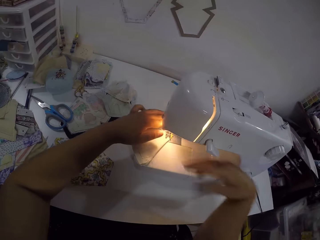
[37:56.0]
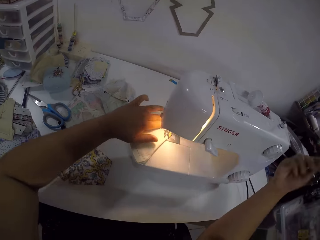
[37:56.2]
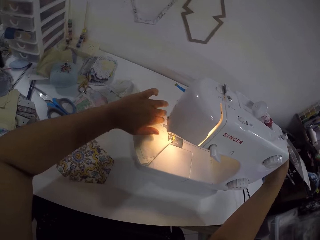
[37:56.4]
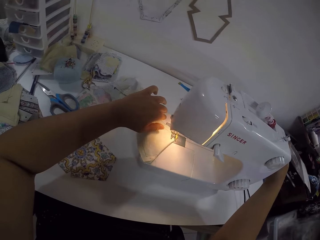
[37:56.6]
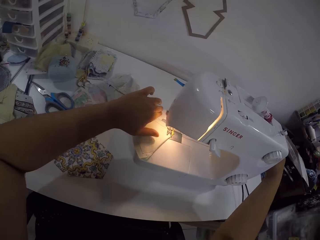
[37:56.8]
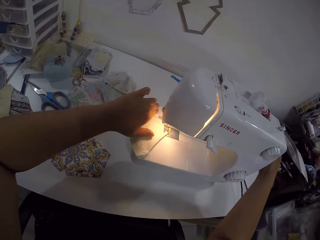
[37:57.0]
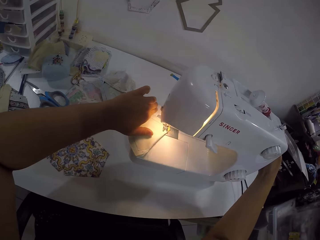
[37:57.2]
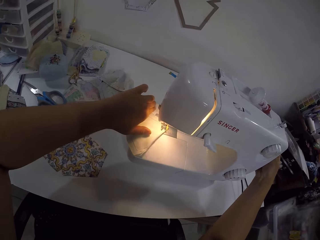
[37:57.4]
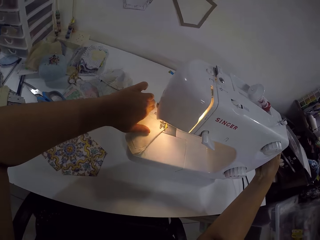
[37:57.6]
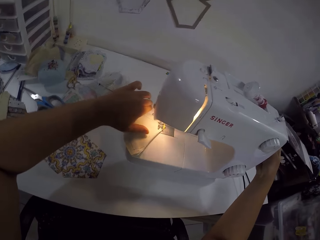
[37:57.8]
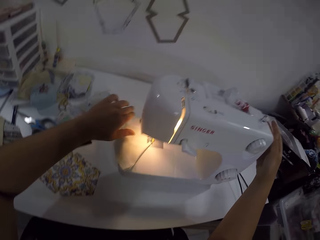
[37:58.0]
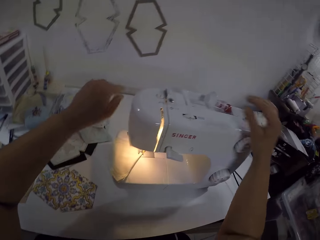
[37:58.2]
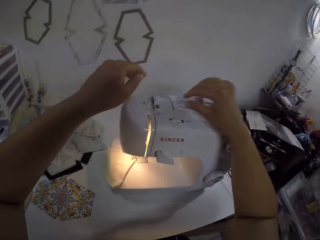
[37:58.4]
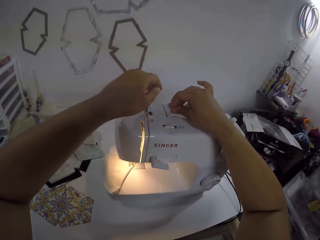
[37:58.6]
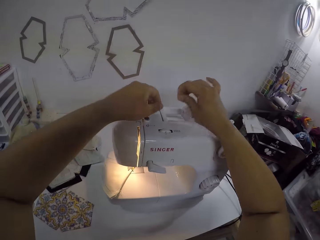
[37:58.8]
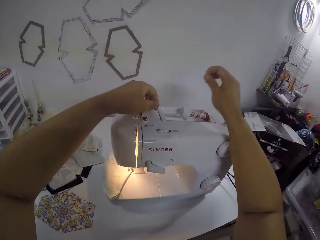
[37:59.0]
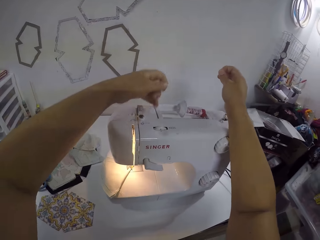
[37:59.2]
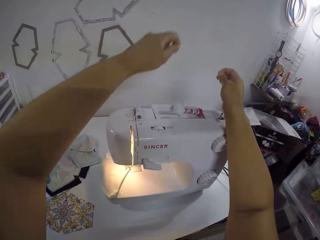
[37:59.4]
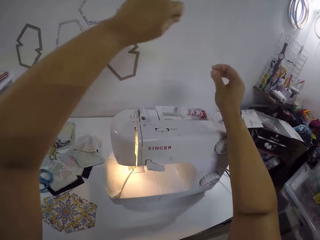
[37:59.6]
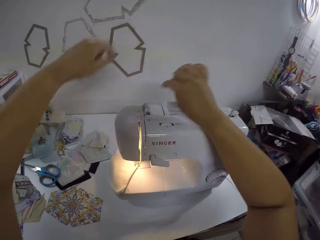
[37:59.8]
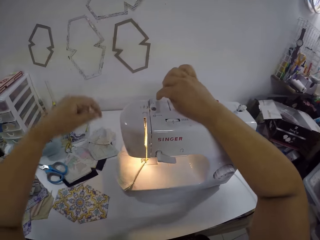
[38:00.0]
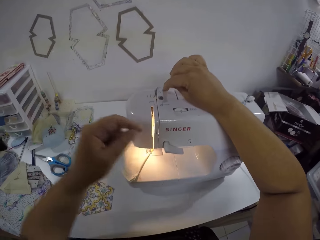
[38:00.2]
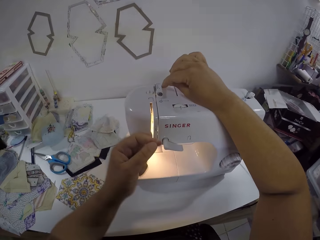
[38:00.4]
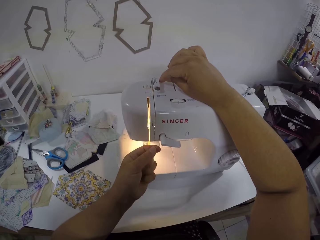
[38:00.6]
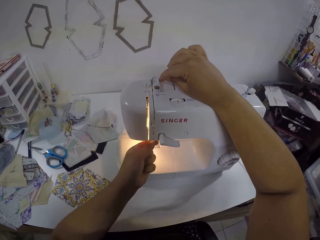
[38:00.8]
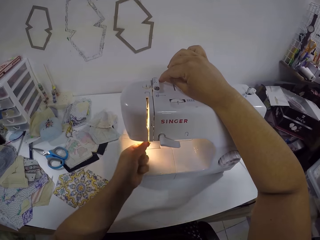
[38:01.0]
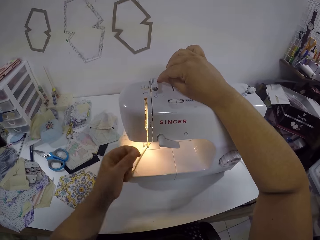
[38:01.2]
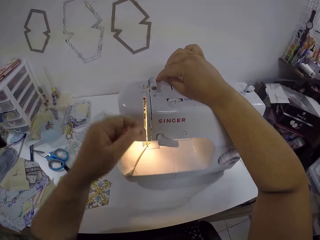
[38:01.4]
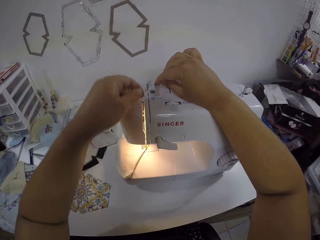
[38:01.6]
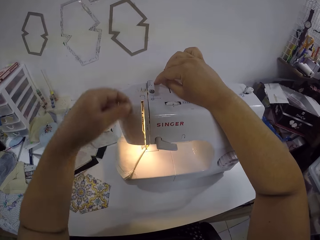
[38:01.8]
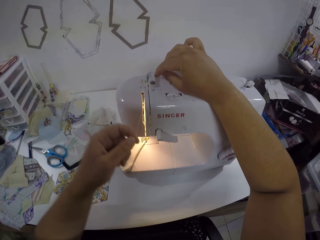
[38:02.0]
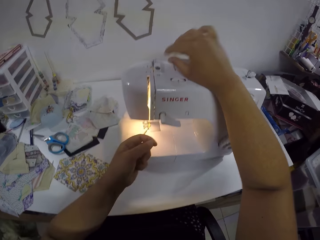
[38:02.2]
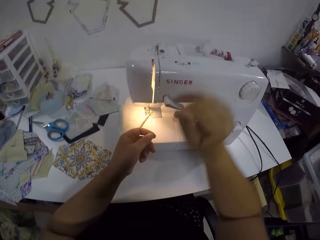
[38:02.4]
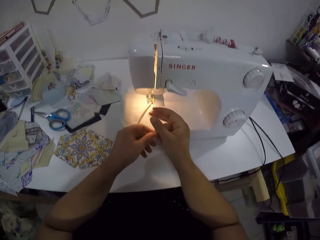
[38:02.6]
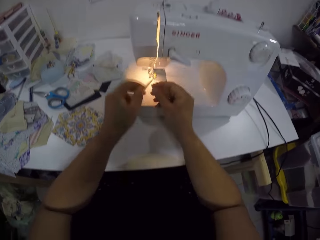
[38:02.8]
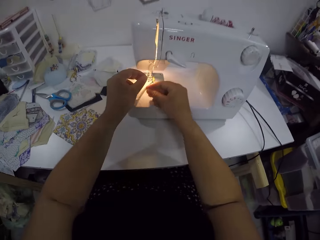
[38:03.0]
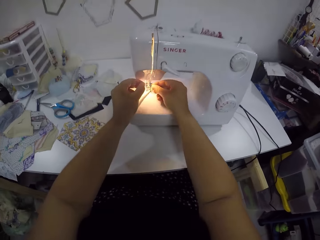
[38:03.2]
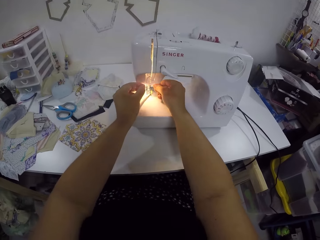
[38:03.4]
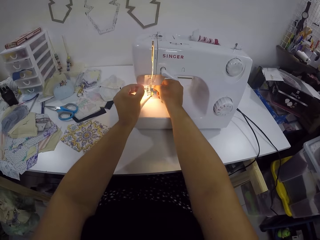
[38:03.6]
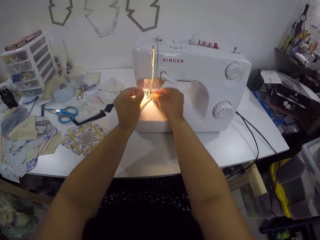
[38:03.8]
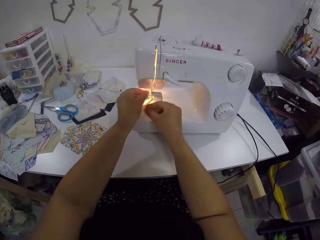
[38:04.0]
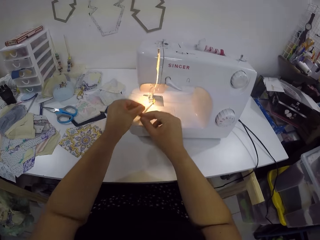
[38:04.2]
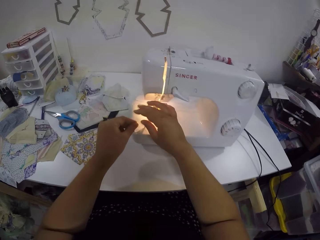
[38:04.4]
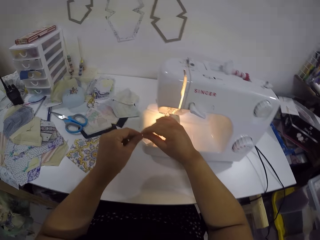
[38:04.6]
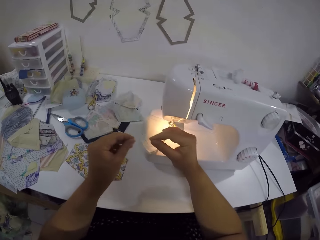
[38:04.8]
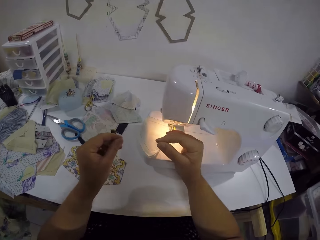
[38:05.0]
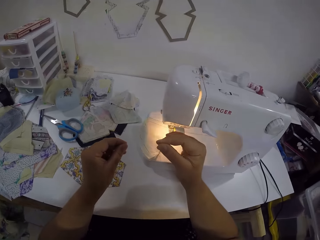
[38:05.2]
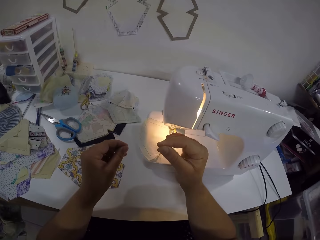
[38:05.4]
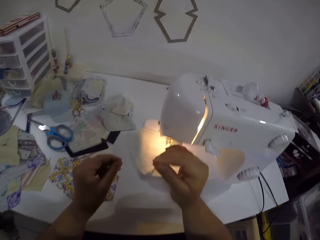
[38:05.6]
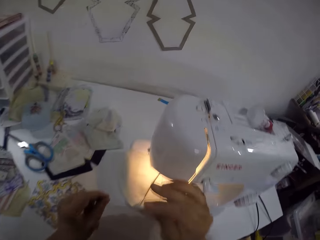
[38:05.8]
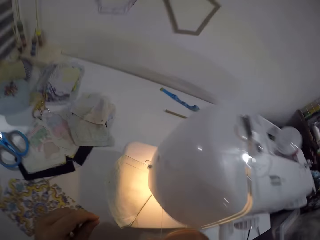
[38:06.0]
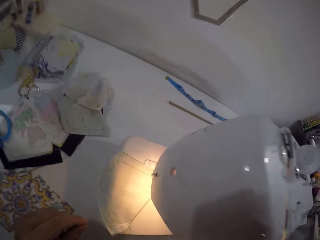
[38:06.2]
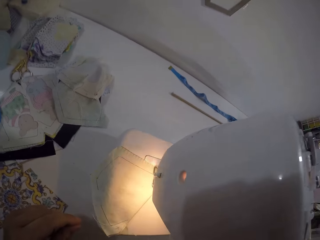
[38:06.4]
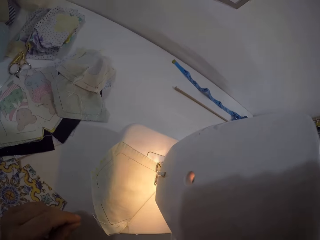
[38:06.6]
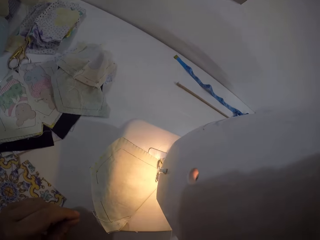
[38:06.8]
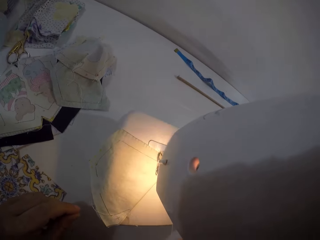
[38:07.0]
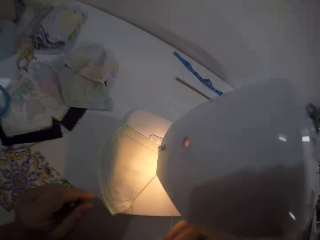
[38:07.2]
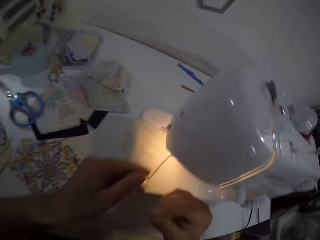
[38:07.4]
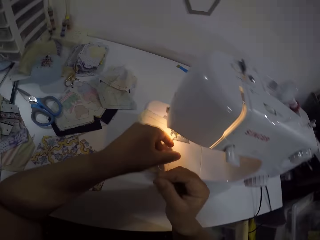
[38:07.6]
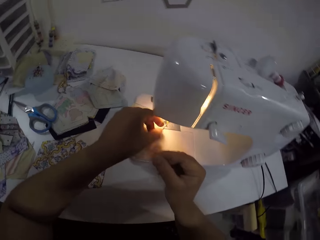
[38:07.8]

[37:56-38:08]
The camera wearer turns the handle wheel on the sewing machine with her right hand. She touches the sewing machine. She pulls a thread with her right hand. She holds the thread with her left hand. She arranges the thread on the bobbin winding stopper with both hands. She holds the thread with both hands. She pulls the thread. She sets the thread in the pressure foot with both hands. She holds the thread with both hands.

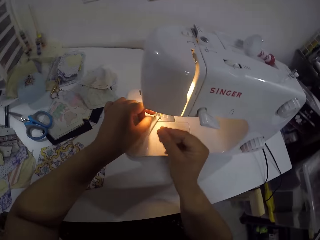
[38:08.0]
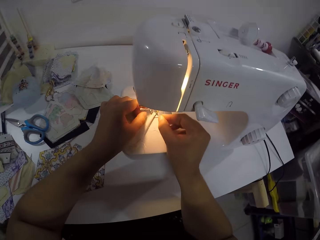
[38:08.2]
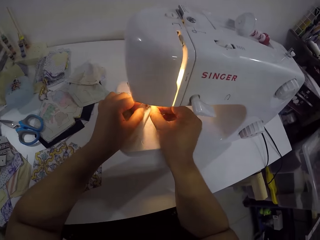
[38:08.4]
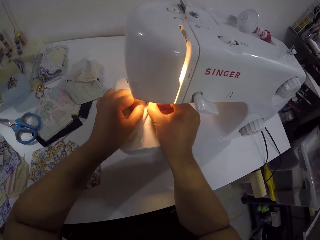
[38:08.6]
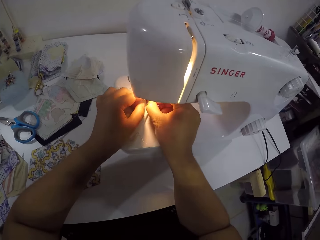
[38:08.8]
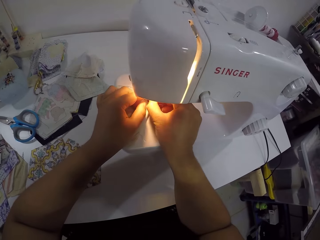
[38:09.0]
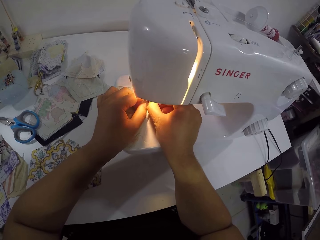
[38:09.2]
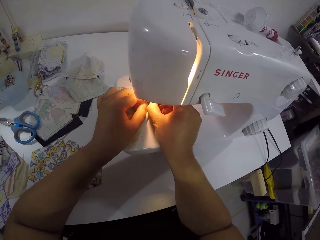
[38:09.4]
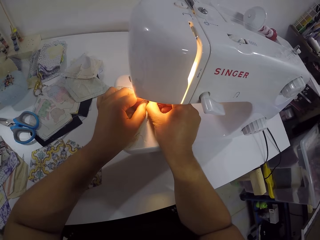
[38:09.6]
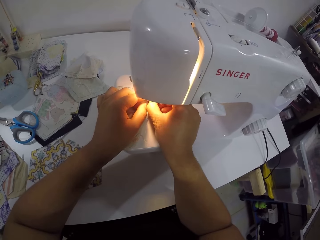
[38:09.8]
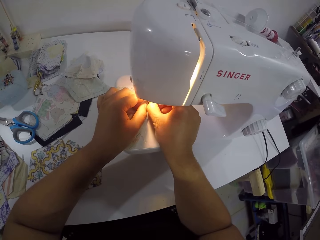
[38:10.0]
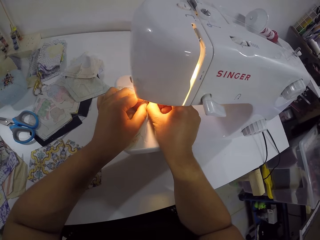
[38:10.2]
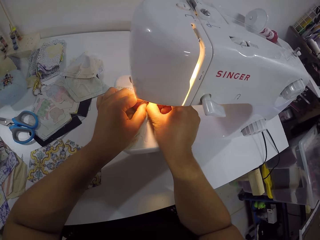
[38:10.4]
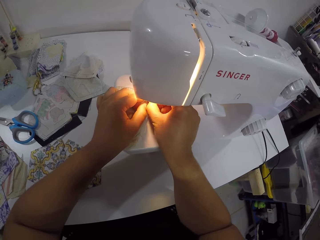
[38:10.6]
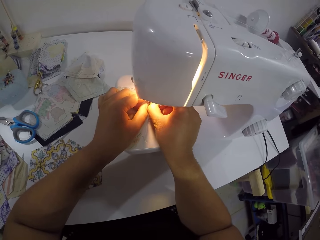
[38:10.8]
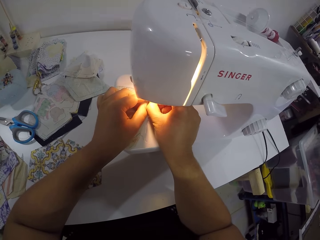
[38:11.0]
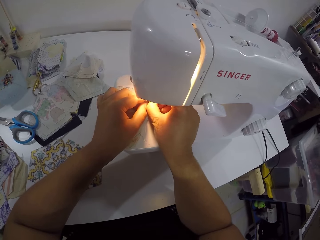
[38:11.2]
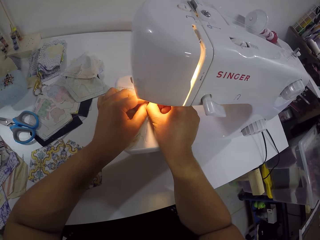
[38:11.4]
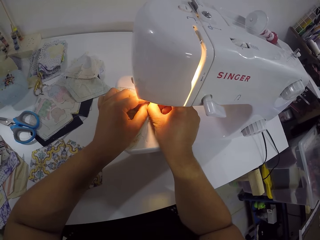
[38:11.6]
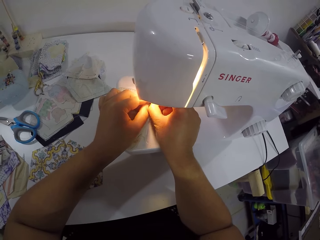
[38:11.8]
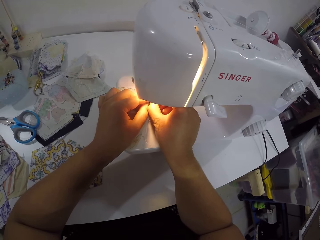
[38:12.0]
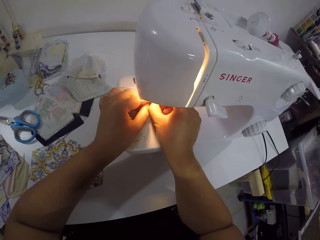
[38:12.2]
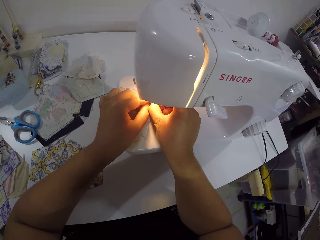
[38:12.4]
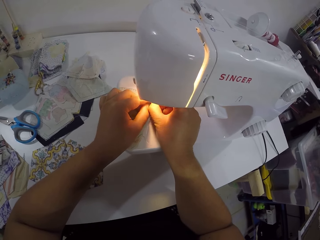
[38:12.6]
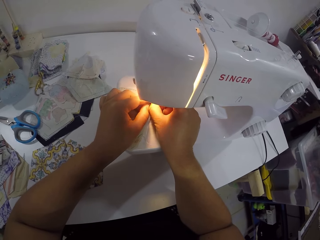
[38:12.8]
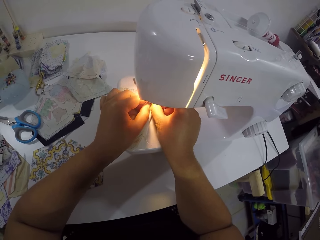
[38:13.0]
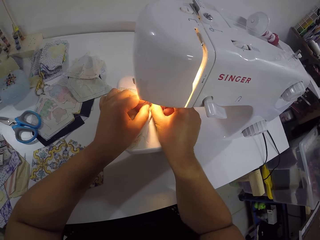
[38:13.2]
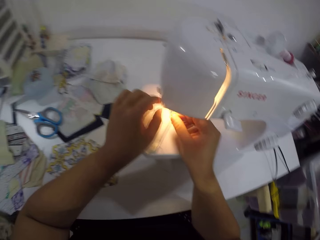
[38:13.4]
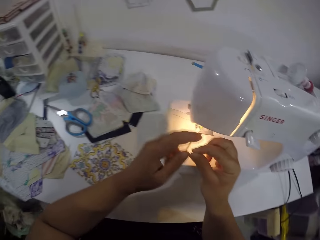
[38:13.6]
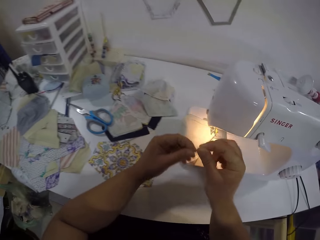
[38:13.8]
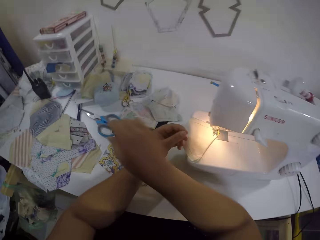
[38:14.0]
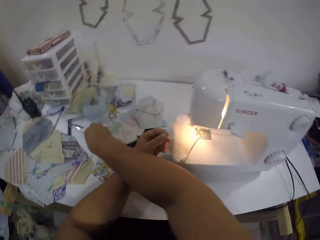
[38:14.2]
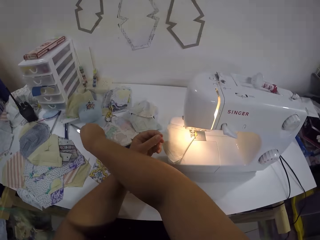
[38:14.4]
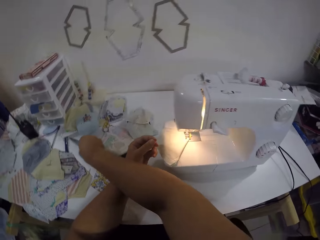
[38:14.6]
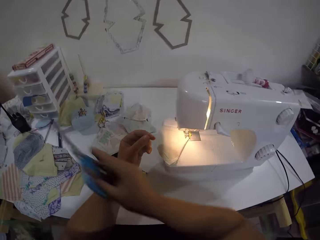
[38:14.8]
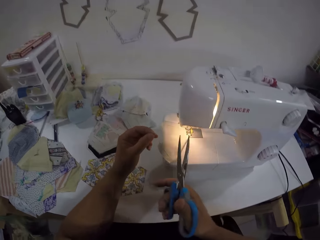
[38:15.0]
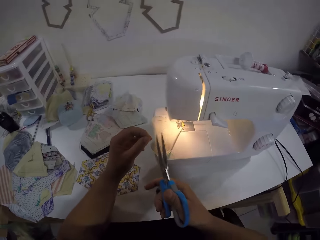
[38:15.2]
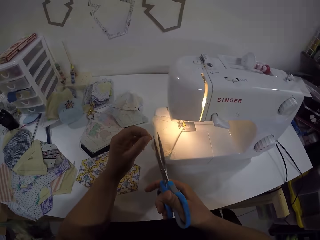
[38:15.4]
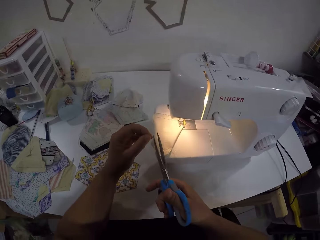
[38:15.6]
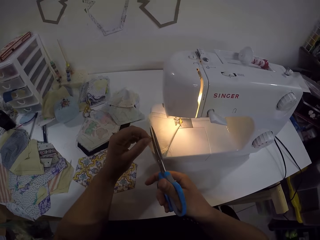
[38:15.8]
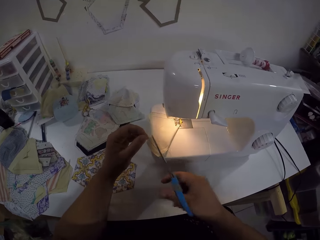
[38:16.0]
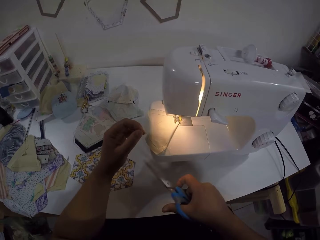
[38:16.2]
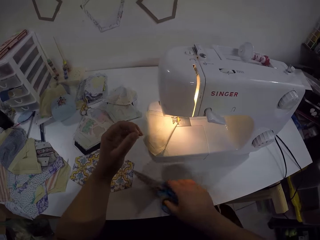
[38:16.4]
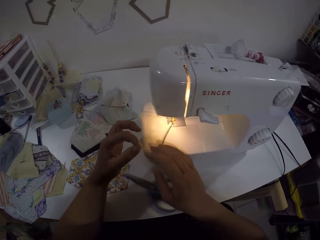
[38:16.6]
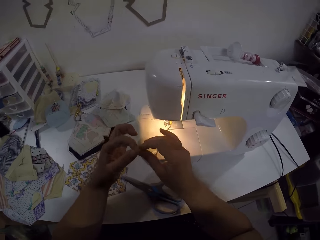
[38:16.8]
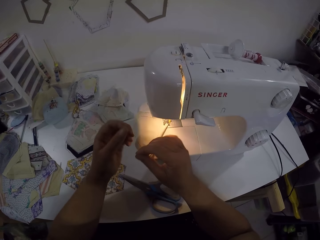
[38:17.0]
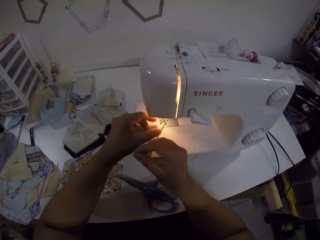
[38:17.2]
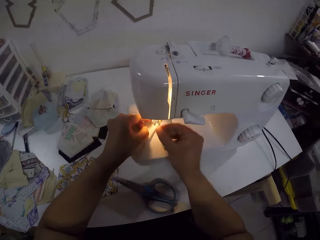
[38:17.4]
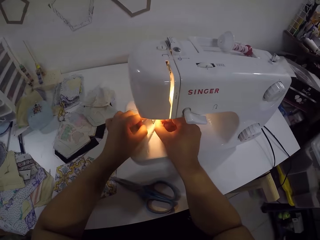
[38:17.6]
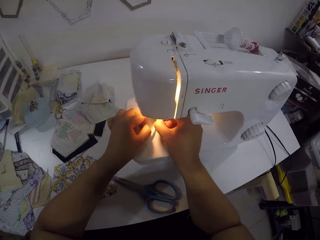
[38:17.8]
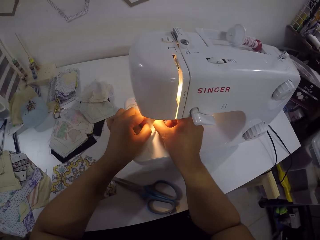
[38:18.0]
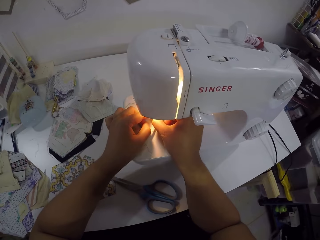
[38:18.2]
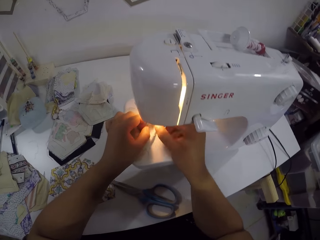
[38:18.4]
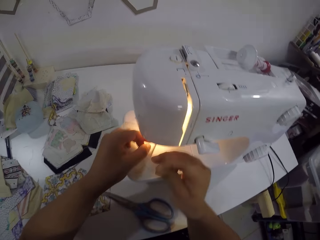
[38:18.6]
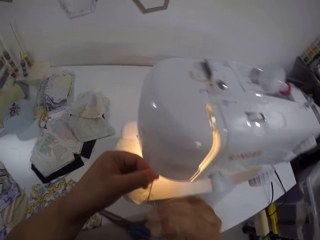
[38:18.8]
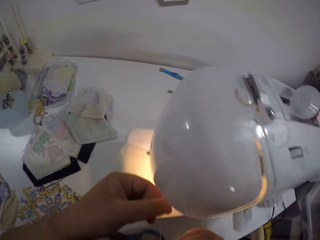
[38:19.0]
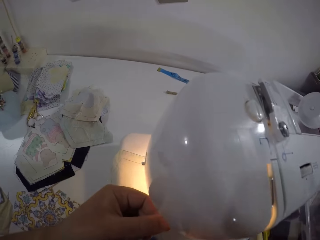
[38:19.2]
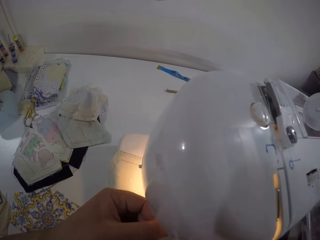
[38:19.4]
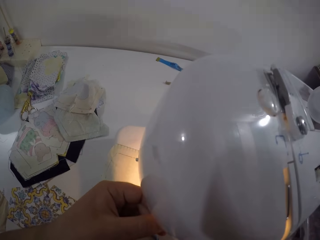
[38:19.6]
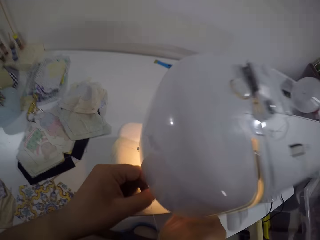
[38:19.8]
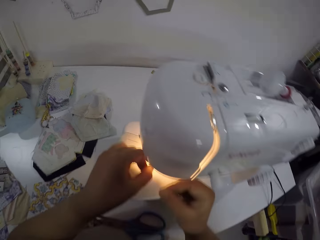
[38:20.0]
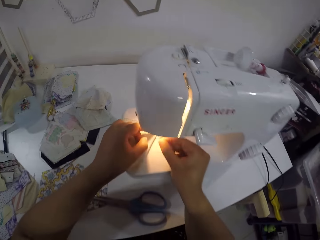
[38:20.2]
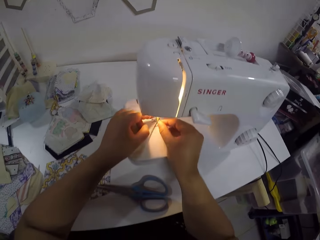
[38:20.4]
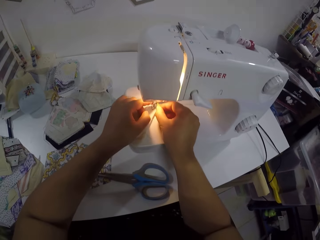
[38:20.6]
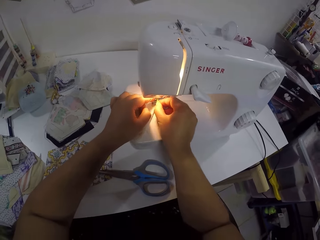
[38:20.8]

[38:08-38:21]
The camera wearer sets the thread into the needle with both hands. She puts the thread in the sewing machine again. She passes the thread in her right hand to her left hand. She picks up the scissors from the table with her right hand, cuts the thread with the scissors in her right hand and places the scissors in her right hand on the table. She pulls the thread with both hands. She puts the thread in the sewing machine.
